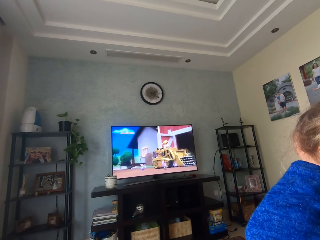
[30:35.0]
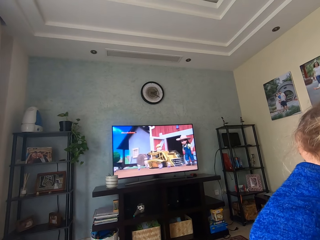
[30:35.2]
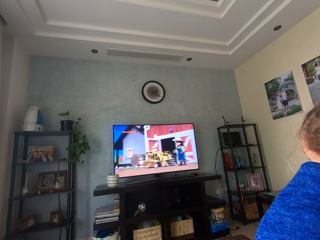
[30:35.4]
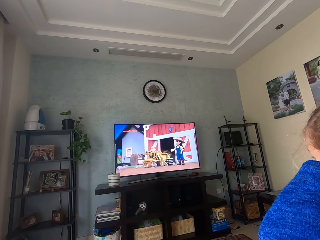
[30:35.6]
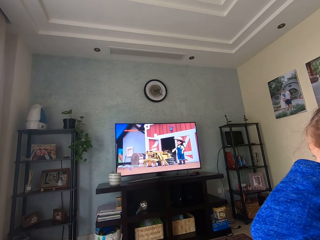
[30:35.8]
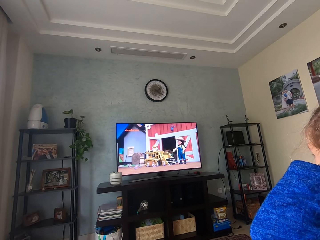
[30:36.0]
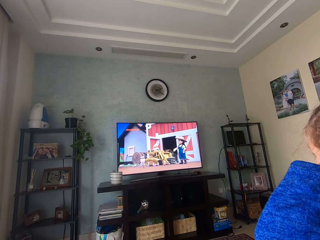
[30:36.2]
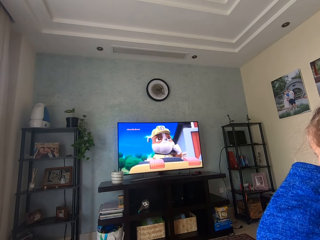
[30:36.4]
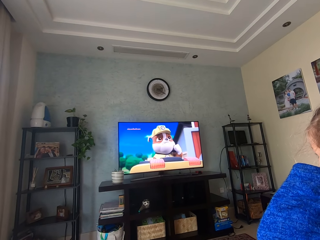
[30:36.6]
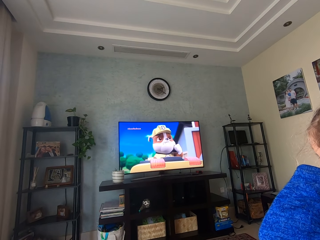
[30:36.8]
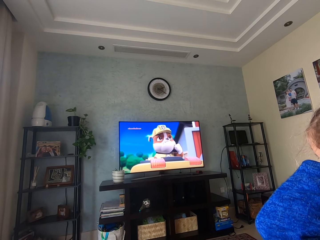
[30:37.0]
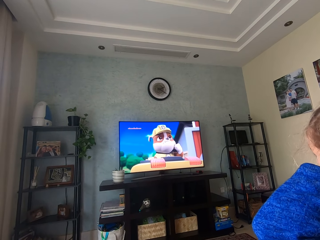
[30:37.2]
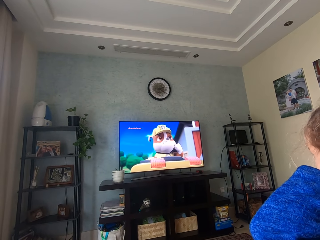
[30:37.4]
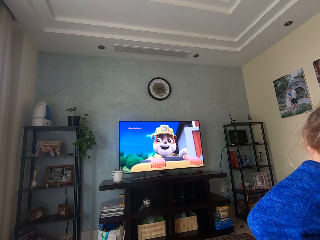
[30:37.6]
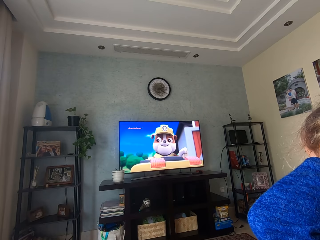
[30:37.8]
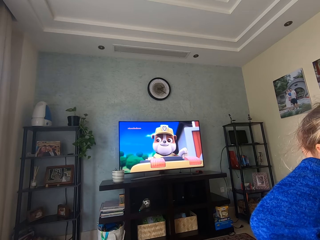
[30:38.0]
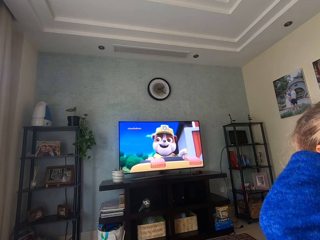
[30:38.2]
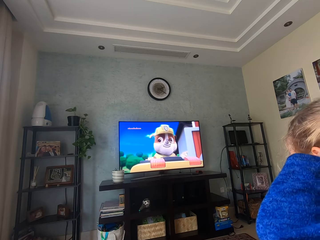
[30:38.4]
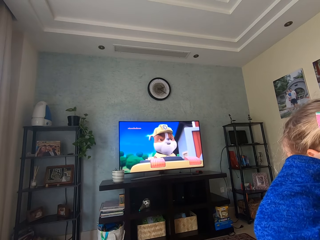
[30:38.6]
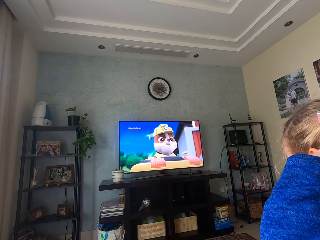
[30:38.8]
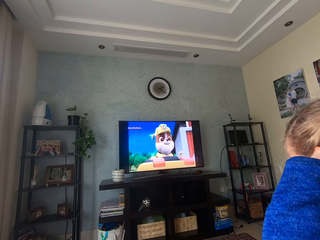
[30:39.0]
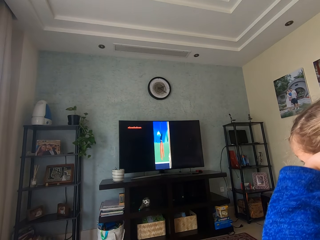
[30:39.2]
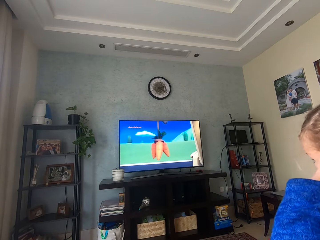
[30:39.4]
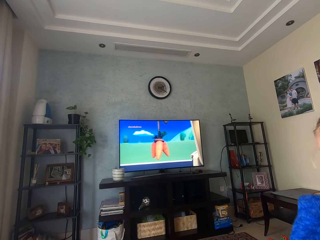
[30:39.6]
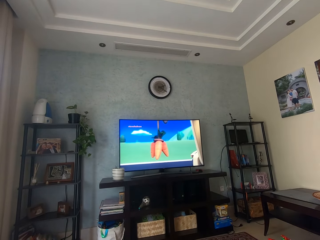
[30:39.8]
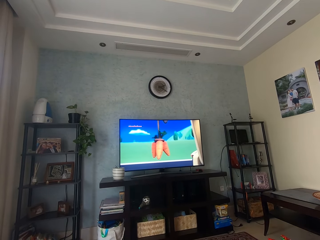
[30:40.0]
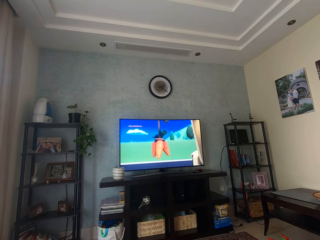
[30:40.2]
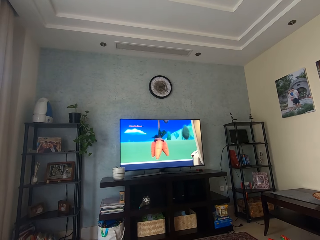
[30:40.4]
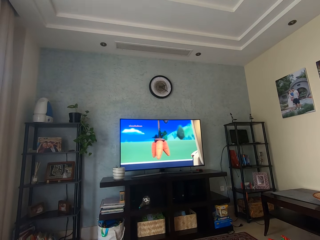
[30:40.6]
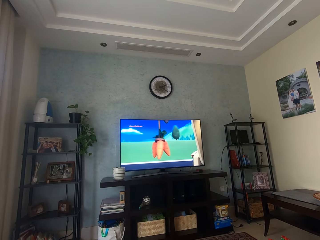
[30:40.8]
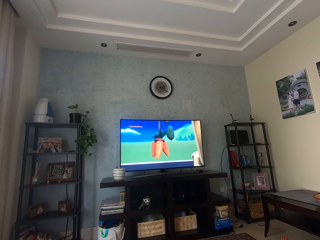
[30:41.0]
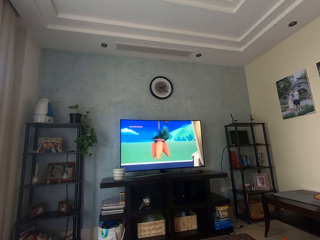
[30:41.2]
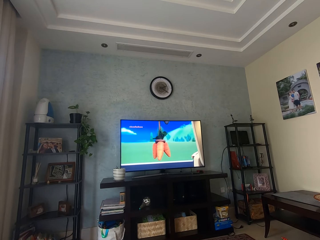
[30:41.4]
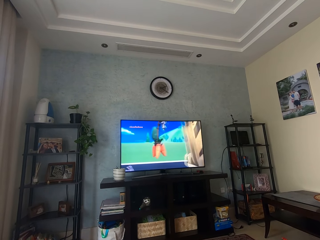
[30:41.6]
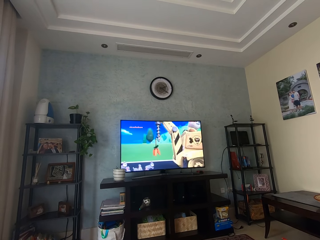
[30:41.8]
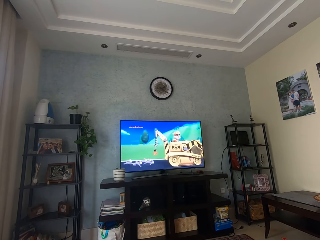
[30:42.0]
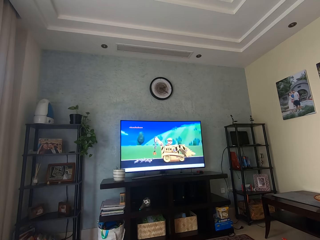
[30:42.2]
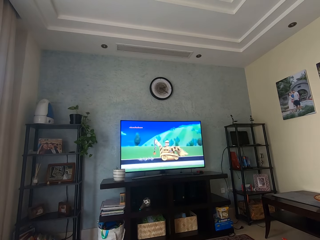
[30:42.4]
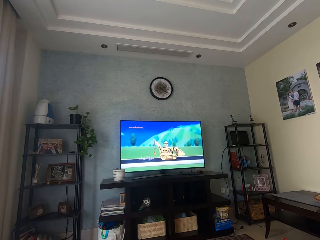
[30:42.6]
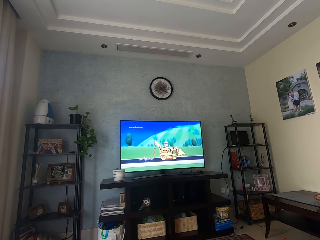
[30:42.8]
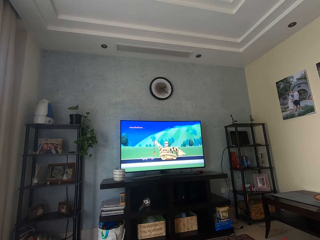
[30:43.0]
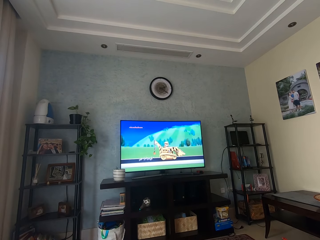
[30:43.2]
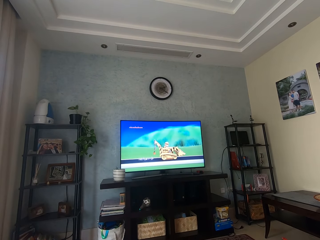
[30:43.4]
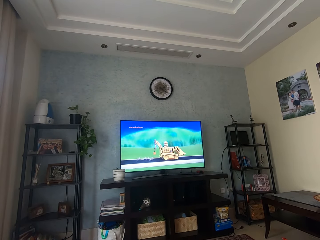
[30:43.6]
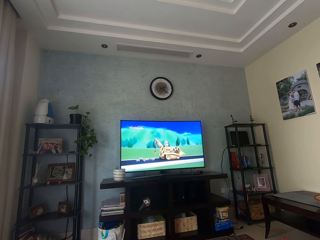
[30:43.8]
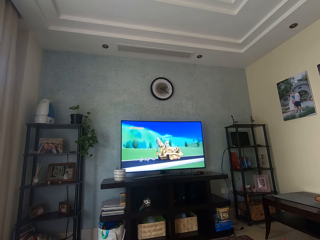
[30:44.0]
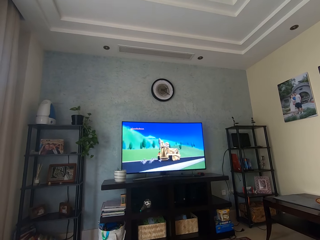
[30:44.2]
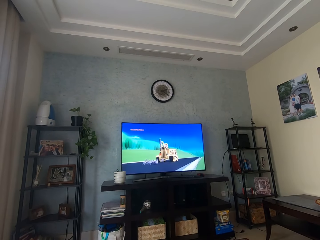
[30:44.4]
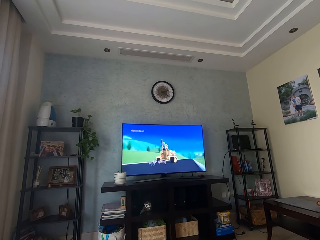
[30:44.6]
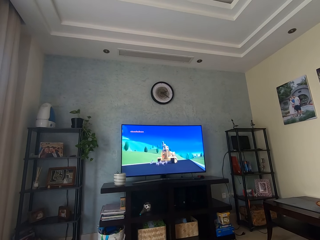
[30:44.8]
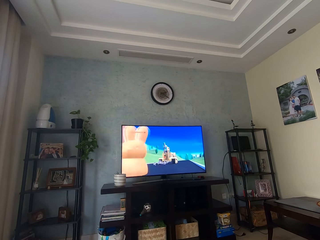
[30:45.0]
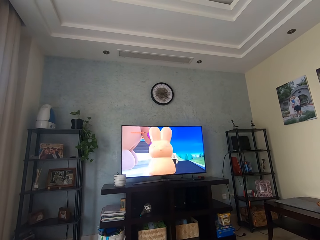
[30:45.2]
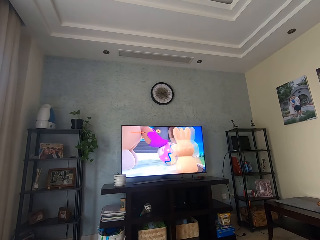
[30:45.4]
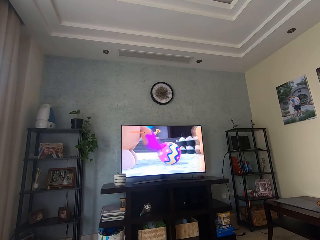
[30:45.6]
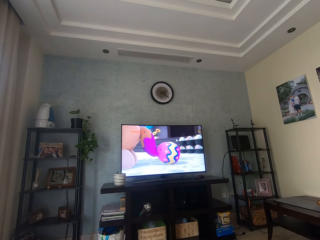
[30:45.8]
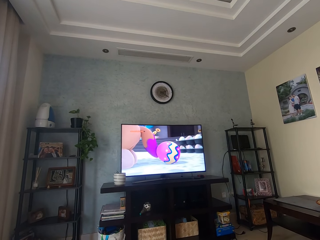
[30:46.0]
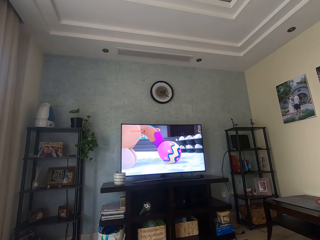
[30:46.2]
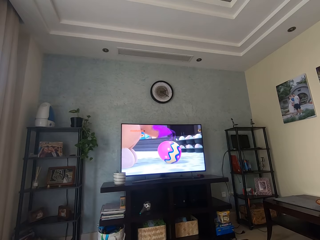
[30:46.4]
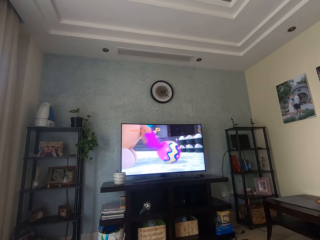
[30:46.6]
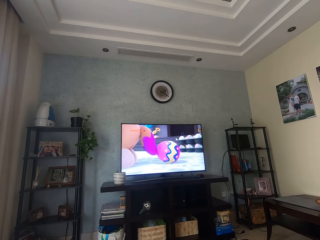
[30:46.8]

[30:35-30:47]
The camera wearer watches the television.

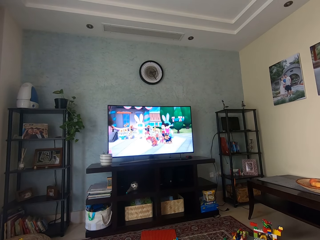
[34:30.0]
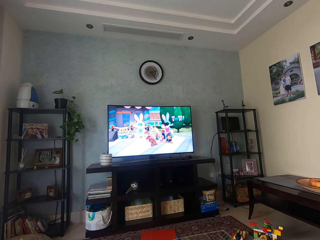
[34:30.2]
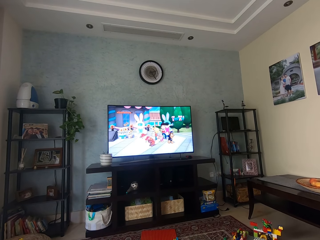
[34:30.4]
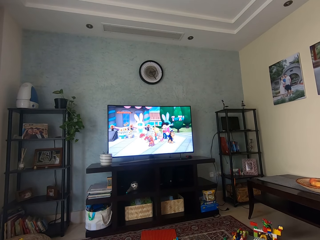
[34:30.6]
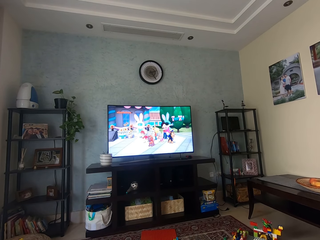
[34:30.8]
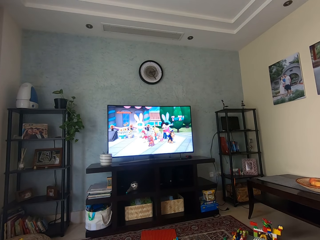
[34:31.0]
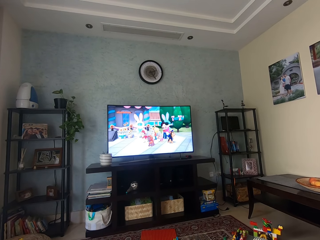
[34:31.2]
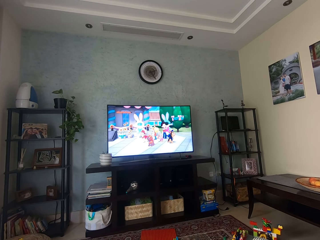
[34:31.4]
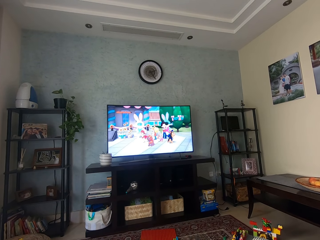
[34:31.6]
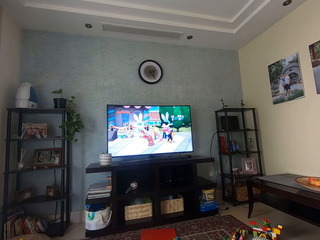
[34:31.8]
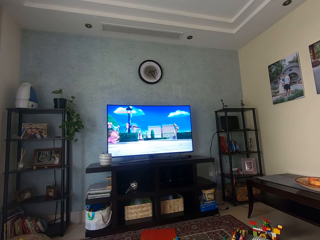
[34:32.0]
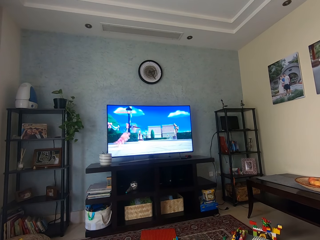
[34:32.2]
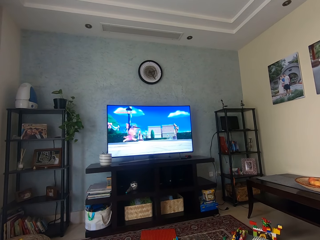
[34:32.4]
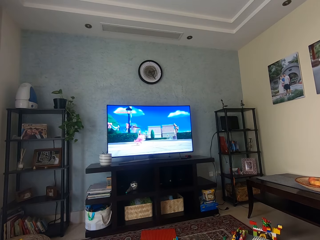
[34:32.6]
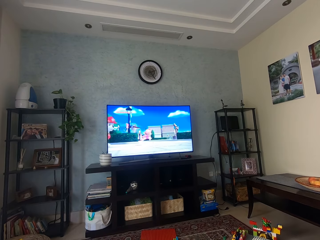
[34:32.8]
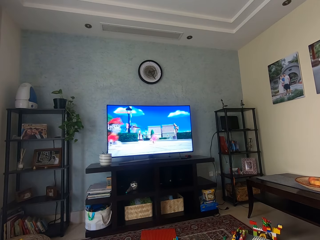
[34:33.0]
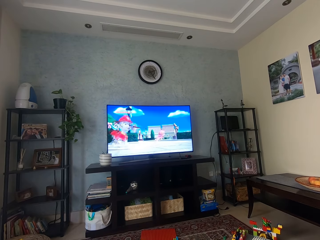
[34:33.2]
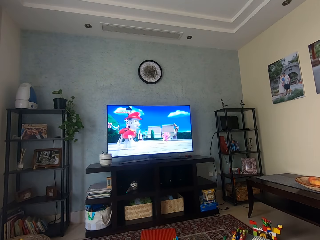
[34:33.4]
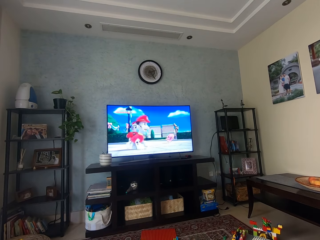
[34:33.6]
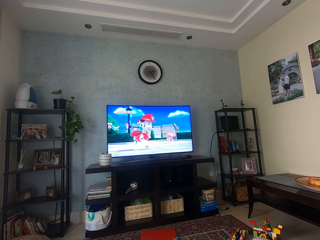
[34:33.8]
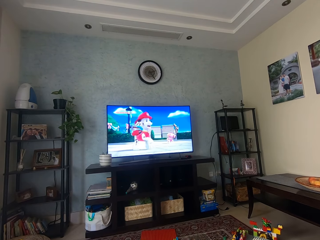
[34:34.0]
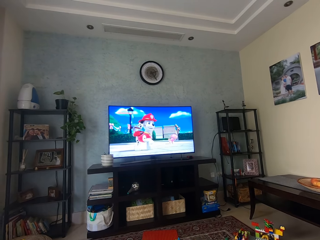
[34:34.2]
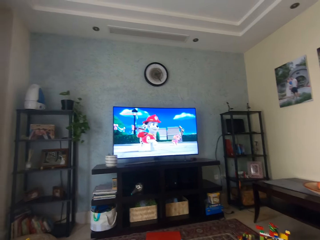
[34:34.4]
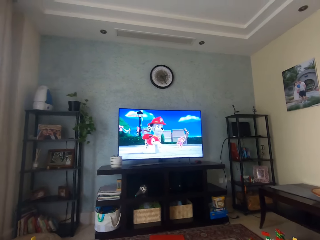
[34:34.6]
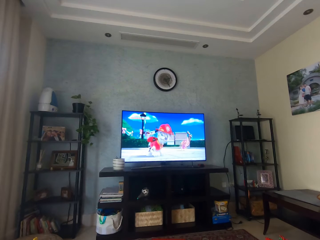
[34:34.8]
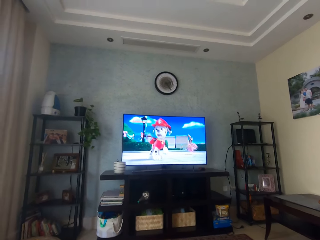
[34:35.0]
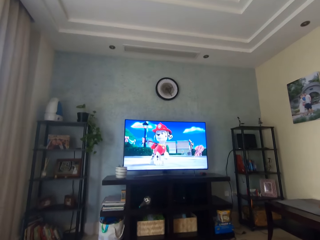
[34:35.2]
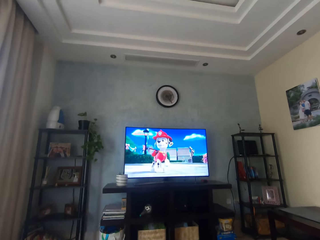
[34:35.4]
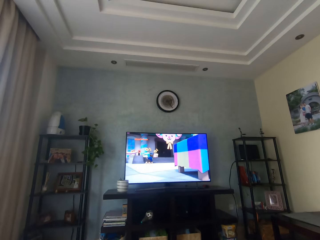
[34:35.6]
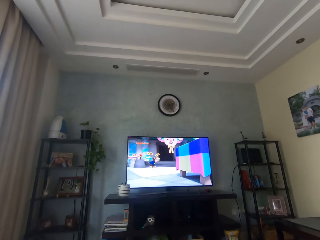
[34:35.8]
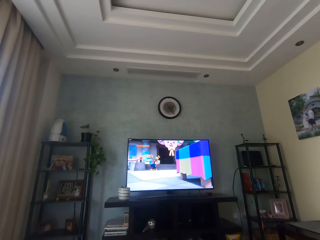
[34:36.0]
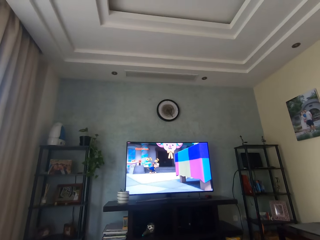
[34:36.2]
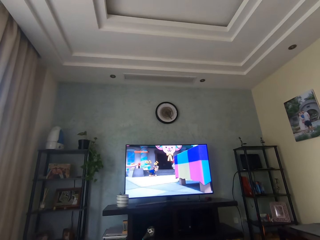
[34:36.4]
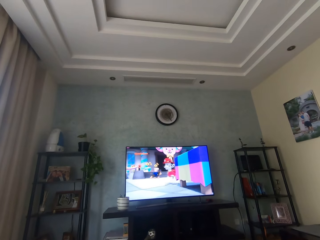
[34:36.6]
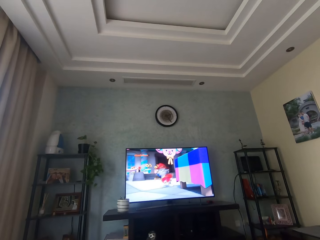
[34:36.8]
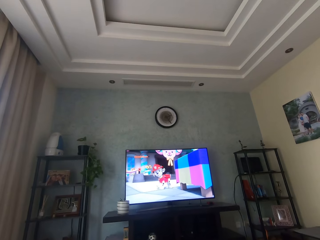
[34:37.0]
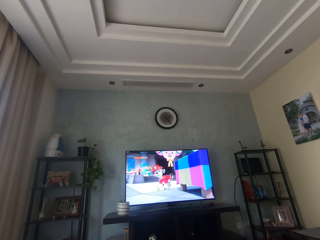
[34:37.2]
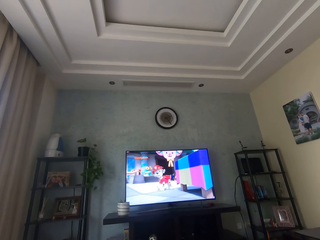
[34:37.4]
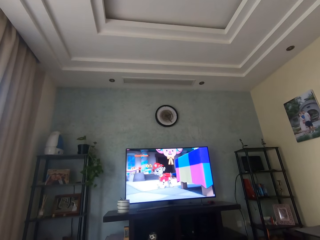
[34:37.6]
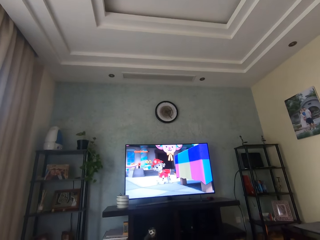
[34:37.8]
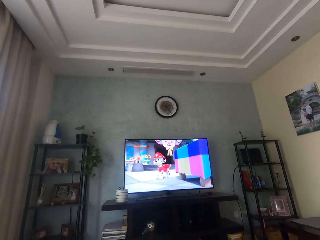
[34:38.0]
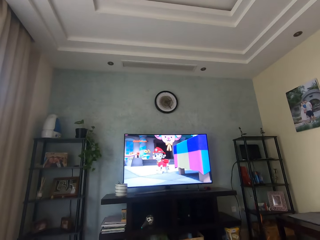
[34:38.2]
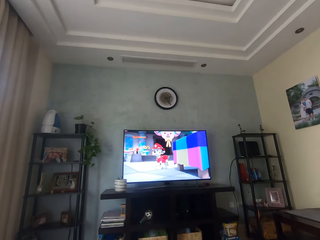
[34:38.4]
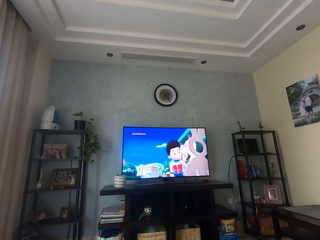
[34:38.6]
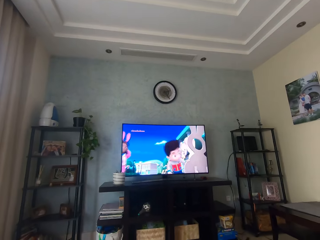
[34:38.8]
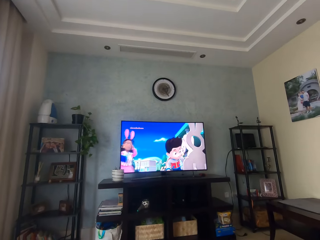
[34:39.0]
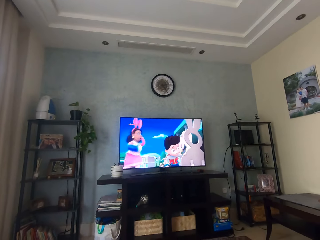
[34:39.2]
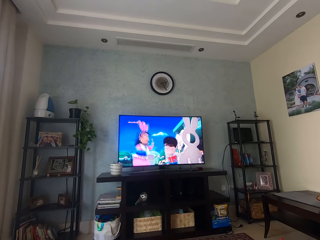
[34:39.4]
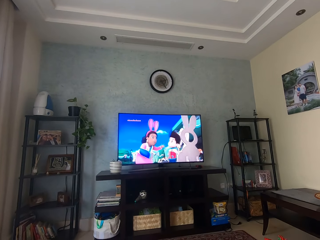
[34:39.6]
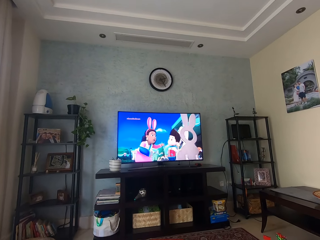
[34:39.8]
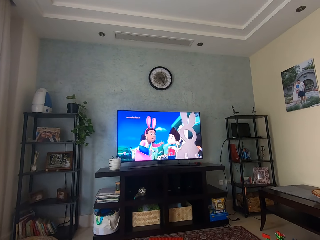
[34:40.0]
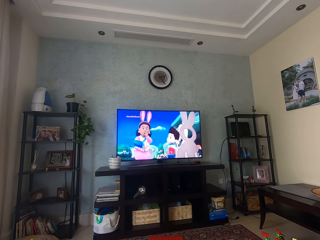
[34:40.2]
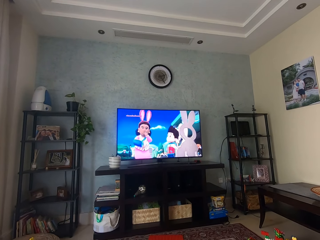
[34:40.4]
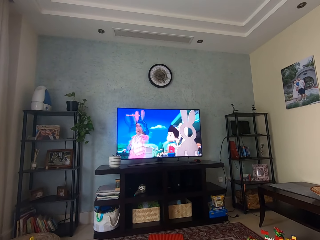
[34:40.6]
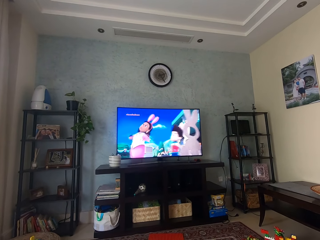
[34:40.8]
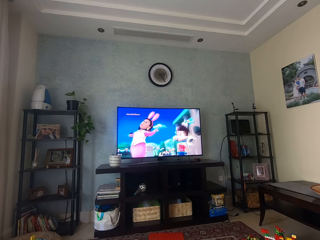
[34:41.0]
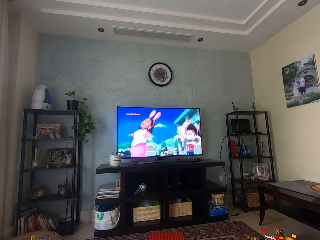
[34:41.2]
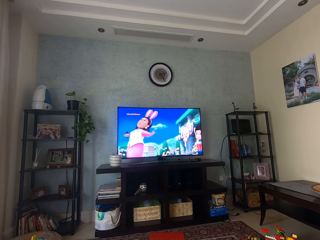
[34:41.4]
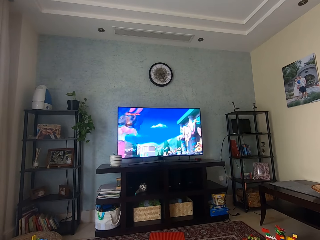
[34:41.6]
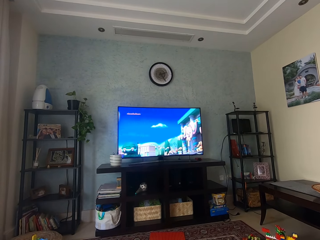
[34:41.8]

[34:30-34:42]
The camera wearer watches the cartoon. They watch the cartoon again.
